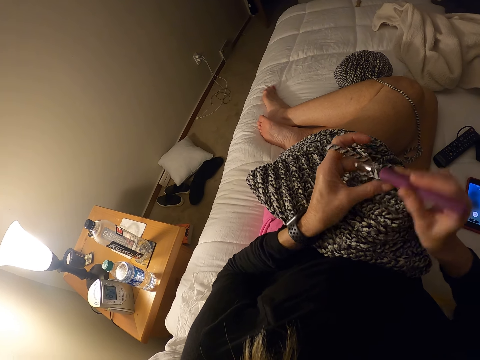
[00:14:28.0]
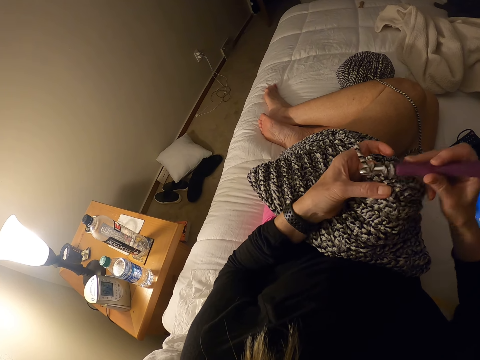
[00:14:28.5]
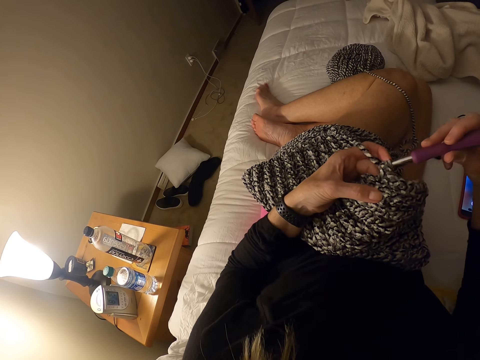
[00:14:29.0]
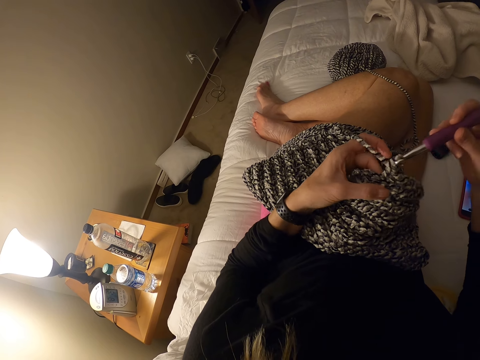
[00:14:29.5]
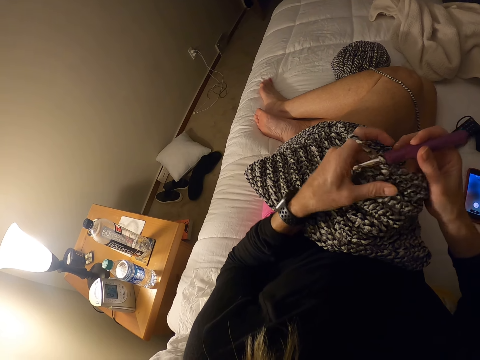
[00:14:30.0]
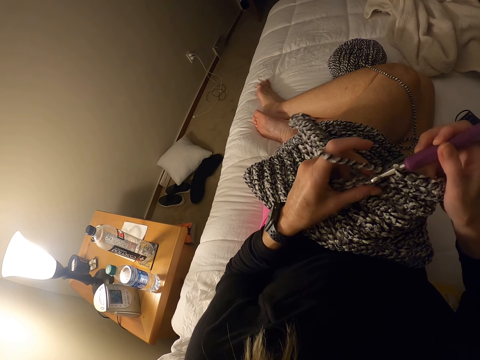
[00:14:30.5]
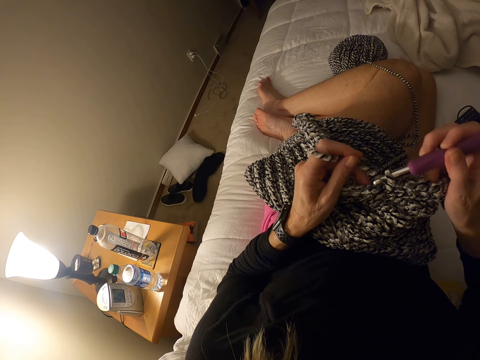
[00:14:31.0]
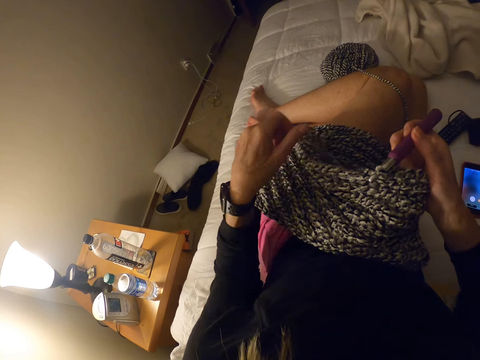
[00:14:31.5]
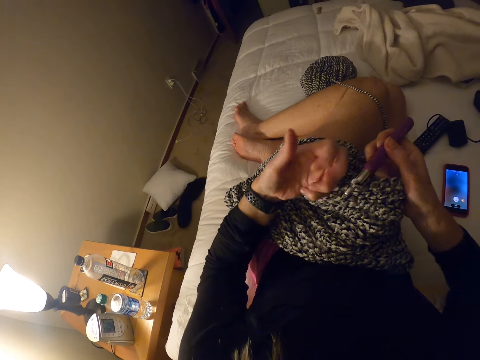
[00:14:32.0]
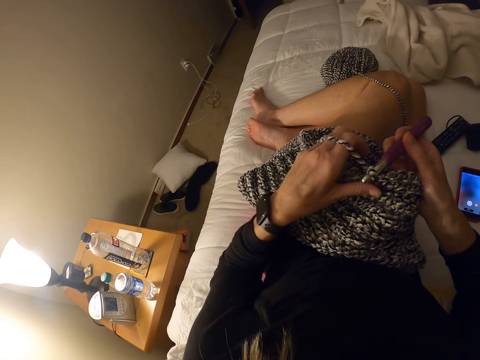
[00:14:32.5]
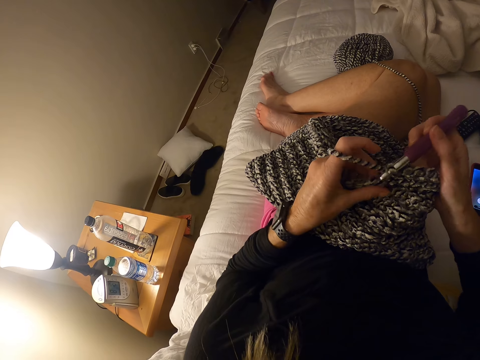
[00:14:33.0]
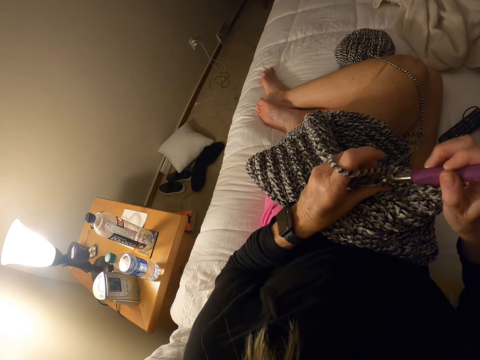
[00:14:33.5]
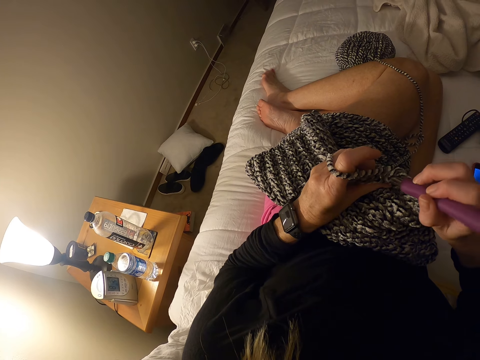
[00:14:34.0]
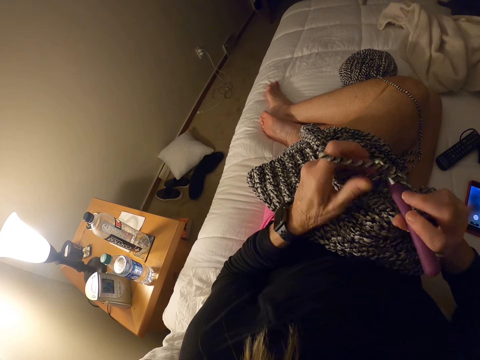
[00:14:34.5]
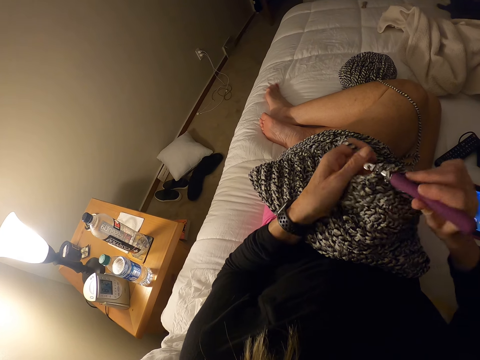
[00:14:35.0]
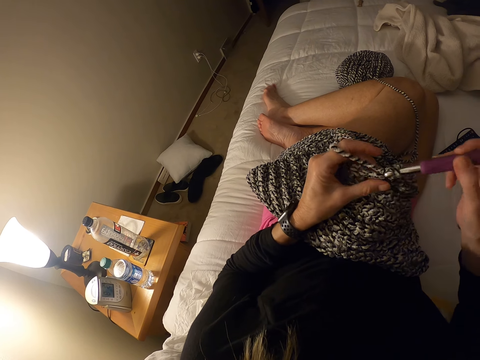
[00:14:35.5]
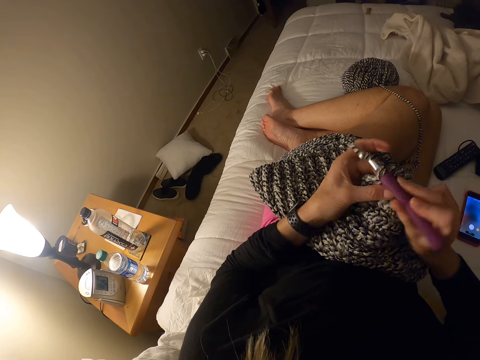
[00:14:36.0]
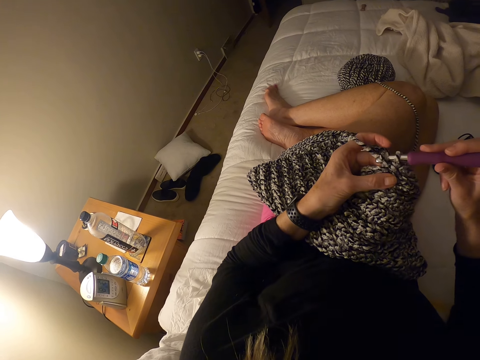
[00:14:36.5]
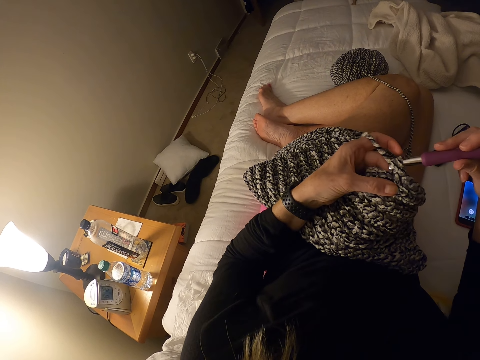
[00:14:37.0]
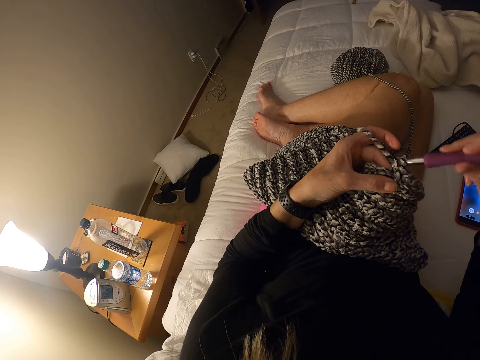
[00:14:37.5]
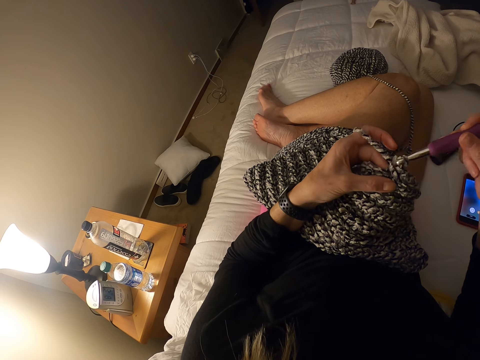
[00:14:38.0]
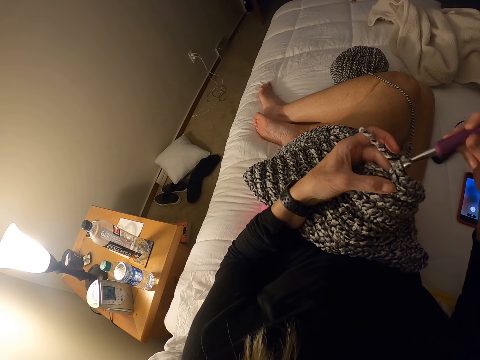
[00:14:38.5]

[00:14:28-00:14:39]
The camera wearer stops knitting the garment with a crochet hook. They knit the garment with the crochet hook.

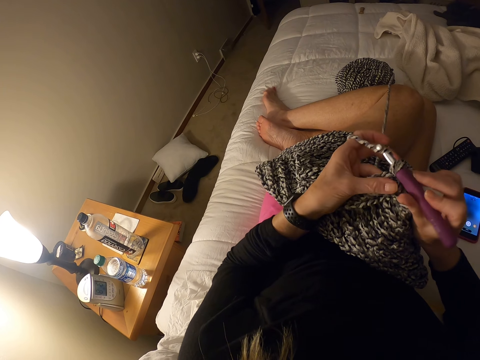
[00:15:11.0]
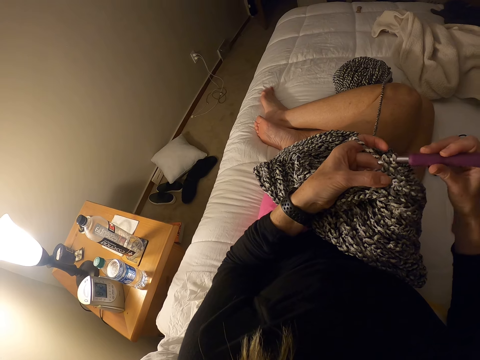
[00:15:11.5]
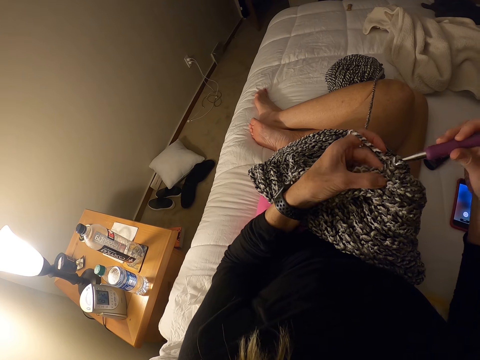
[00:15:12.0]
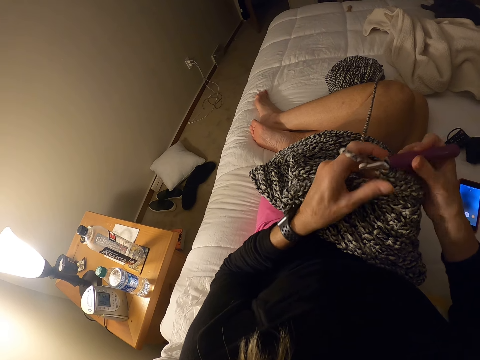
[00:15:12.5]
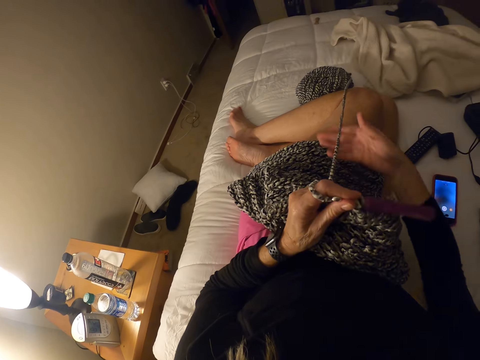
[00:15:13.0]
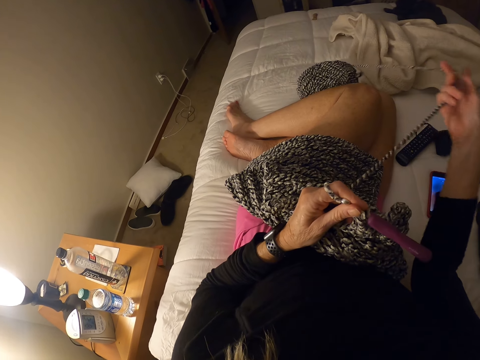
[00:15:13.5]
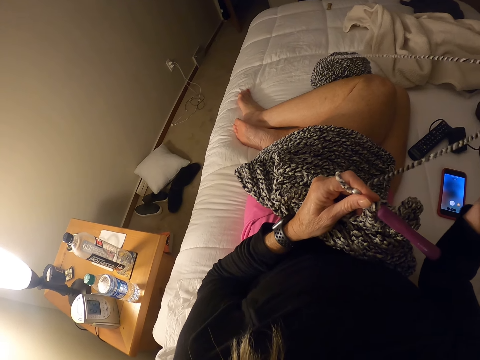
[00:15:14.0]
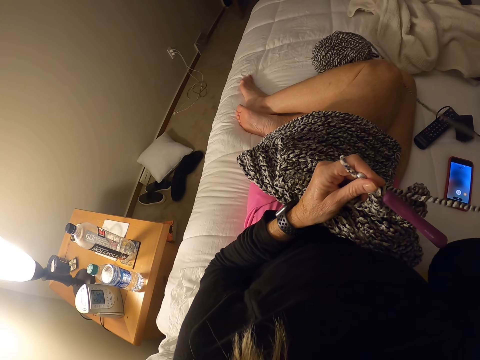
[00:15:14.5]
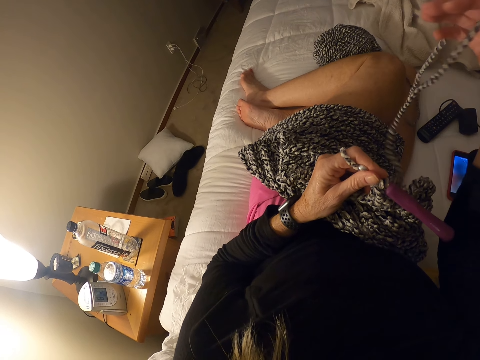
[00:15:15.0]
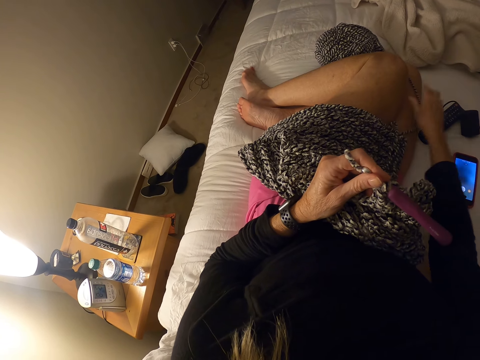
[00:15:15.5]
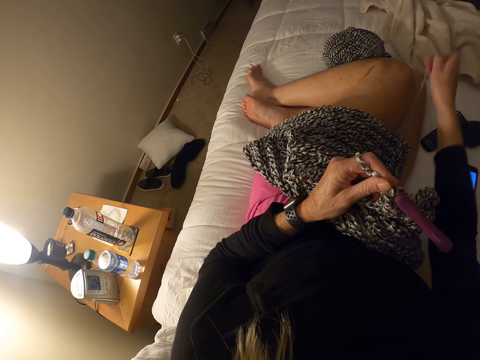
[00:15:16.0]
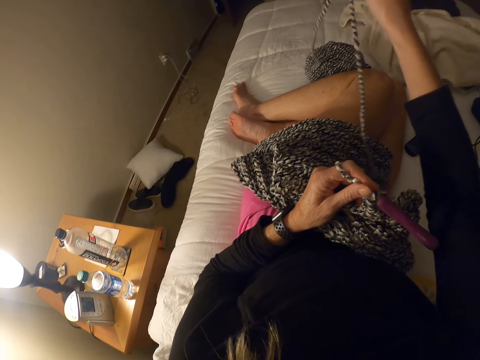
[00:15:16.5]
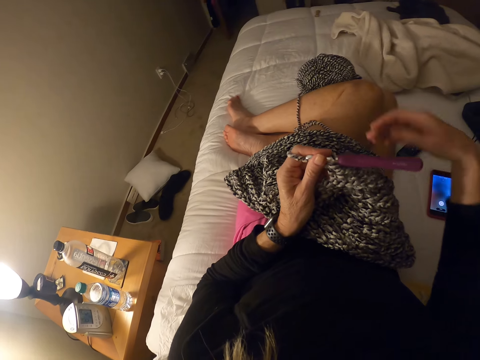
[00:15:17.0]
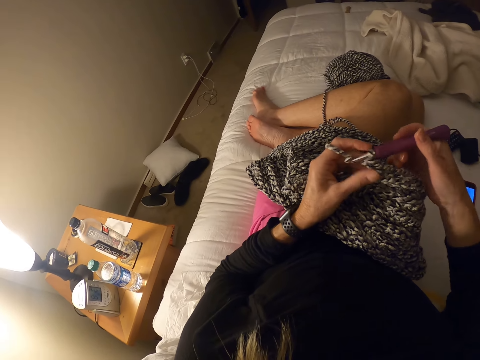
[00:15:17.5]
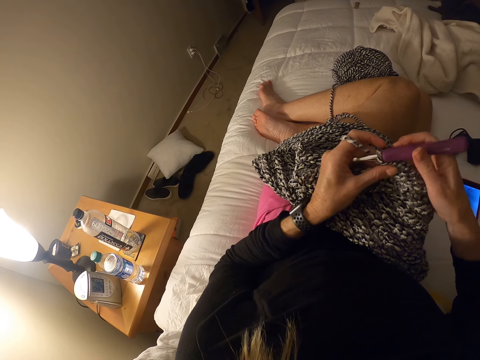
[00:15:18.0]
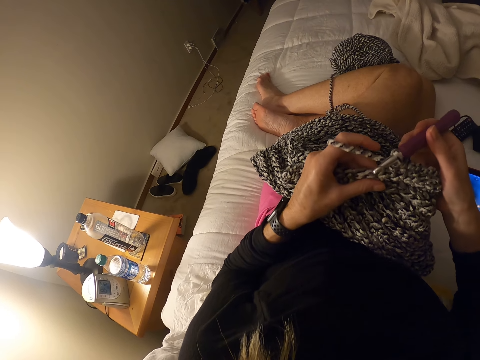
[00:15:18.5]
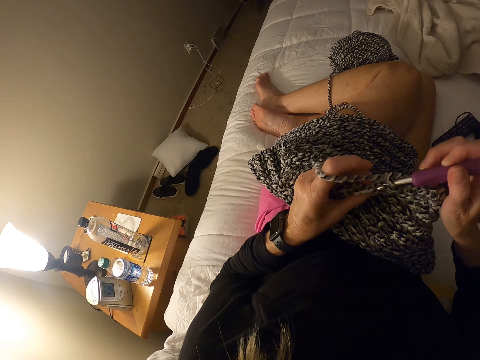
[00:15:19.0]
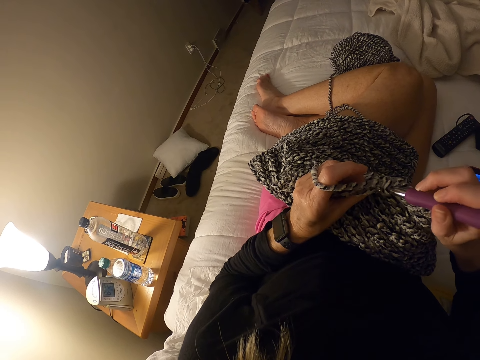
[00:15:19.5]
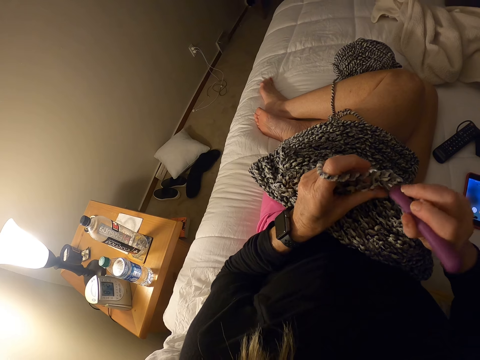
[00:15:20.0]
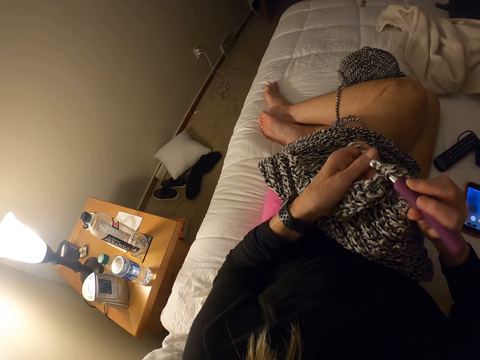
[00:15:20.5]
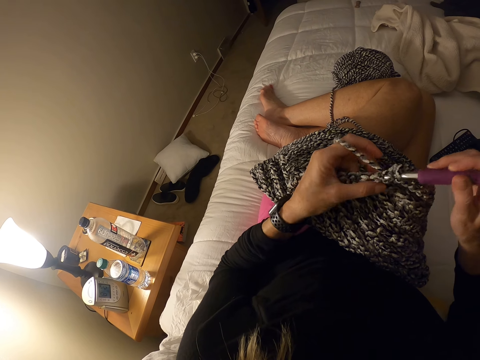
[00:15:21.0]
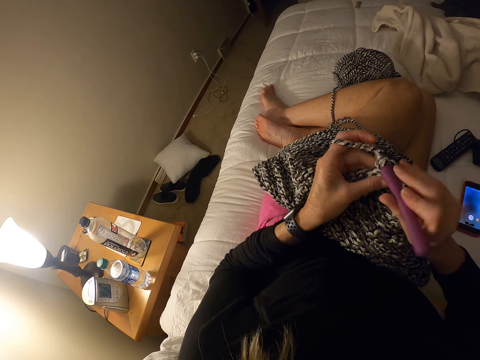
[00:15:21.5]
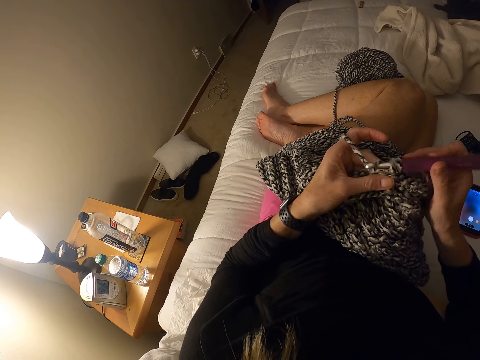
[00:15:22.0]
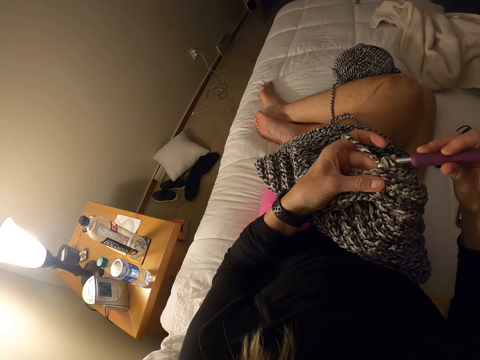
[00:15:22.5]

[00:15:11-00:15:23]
The camera wearer pulls the yarn or knitting thread from the skein of yarn on the bed. They release the knitting thread on the bed. They pick up the knitting thread on the bed. They release the knitting thread on the bed. They knit the garment with a crochet hook.

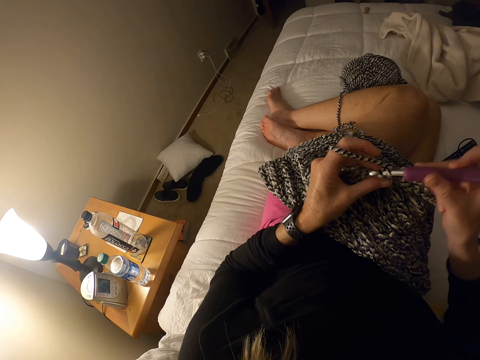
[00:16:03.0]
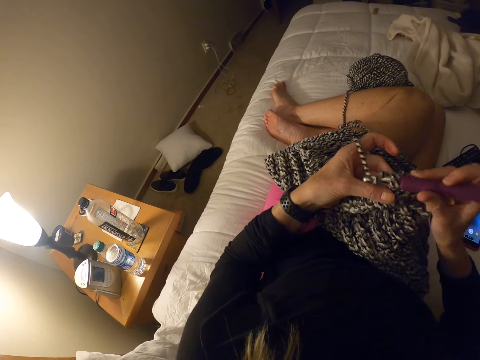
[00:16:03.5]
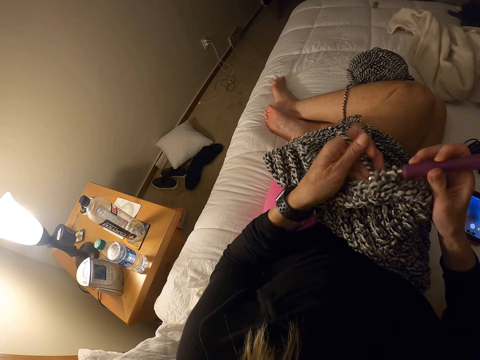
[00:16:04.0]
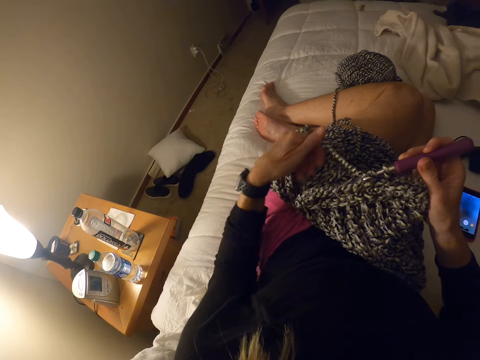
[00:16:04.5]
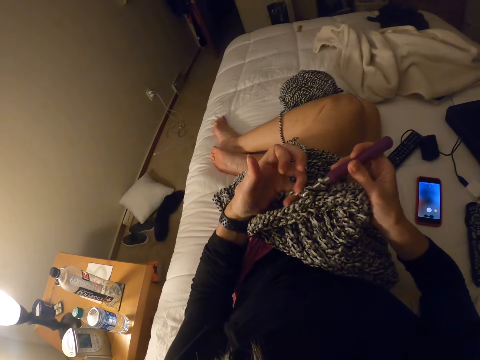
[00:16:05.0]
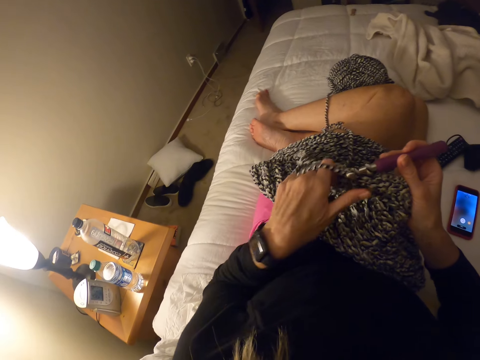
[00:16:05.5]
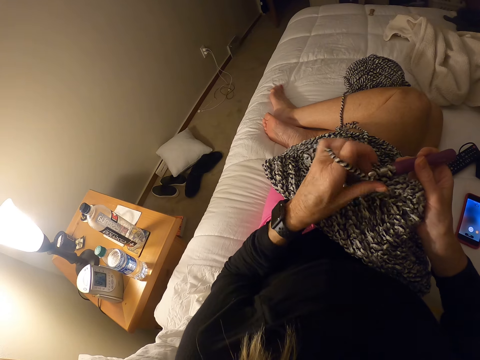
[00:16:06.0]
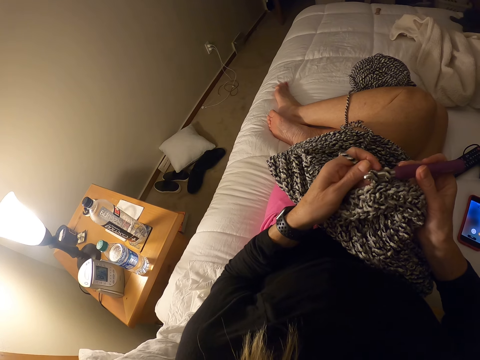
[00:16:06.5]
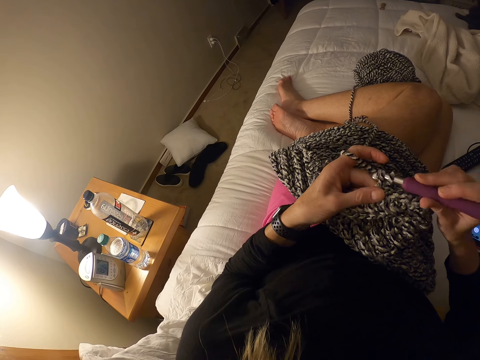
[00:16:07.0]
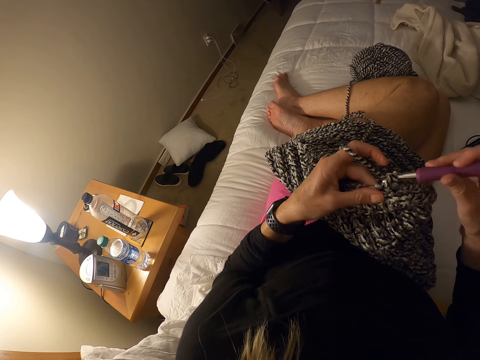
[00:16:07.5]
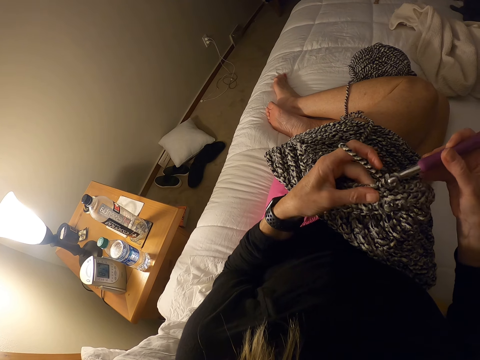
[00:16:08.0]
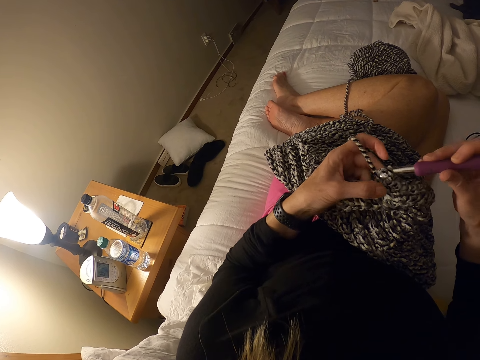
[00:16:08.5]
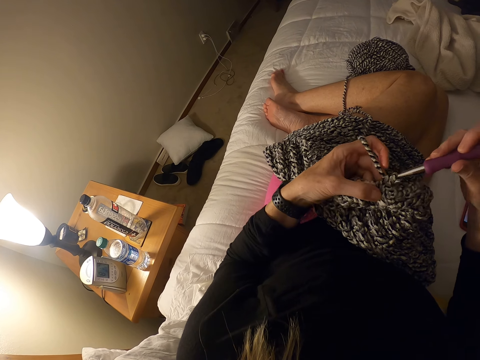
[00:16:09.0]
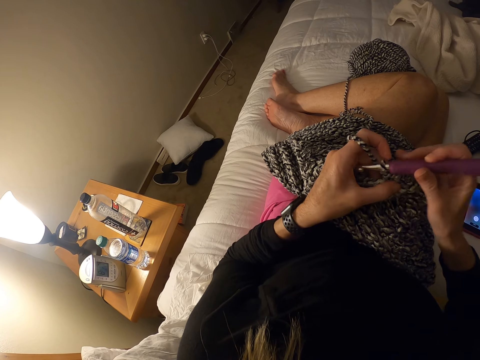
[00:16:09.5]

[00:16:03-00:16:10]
The camera wearer pulls the knitting thread with her hand. She knits the garment with a crochet hook.
